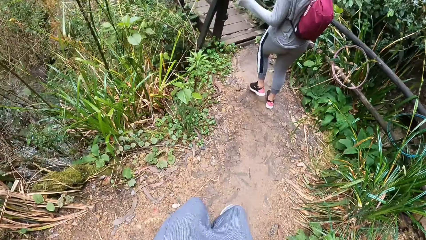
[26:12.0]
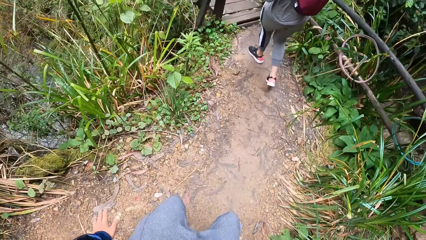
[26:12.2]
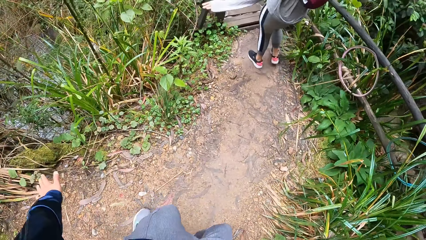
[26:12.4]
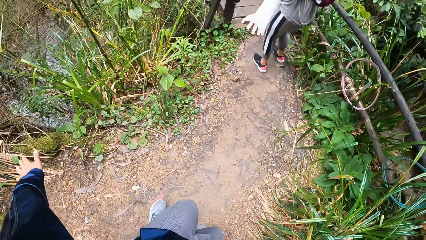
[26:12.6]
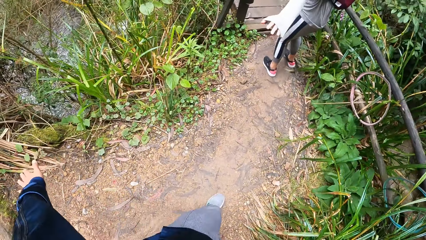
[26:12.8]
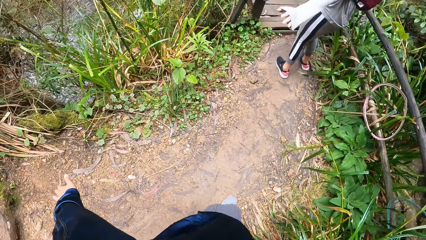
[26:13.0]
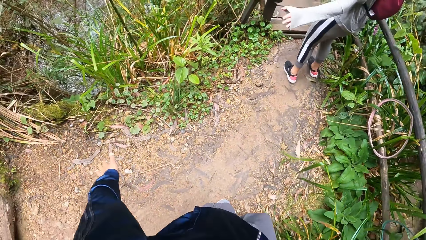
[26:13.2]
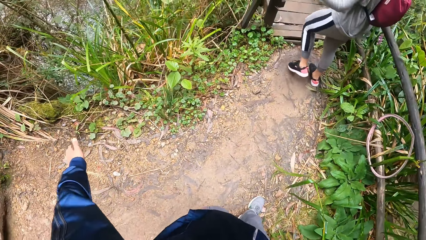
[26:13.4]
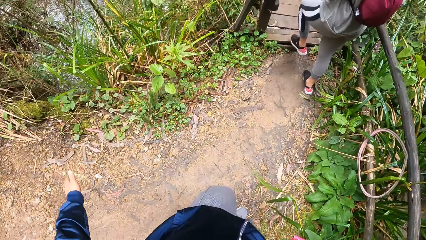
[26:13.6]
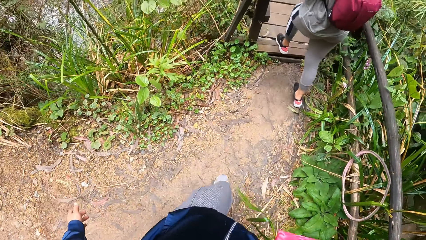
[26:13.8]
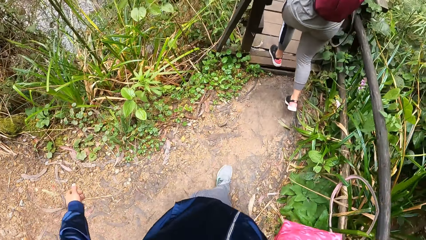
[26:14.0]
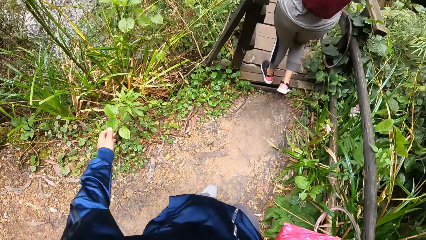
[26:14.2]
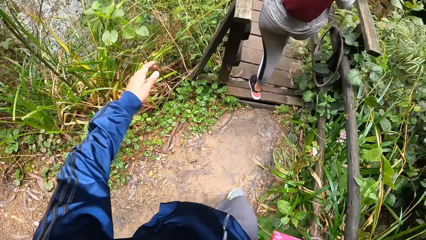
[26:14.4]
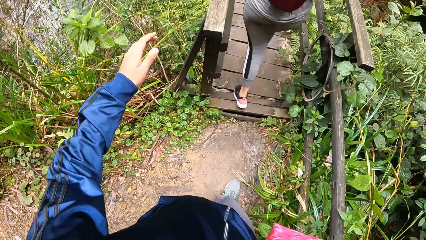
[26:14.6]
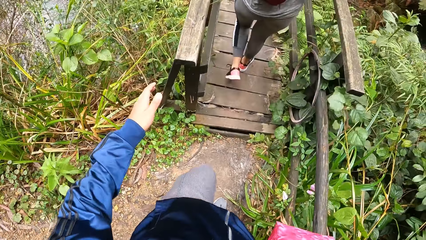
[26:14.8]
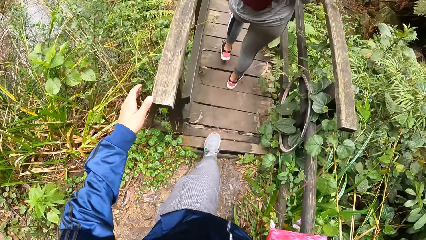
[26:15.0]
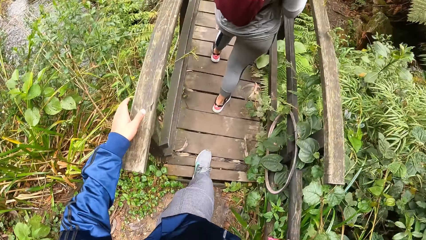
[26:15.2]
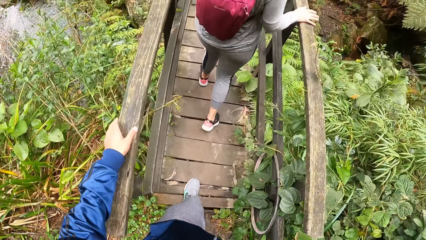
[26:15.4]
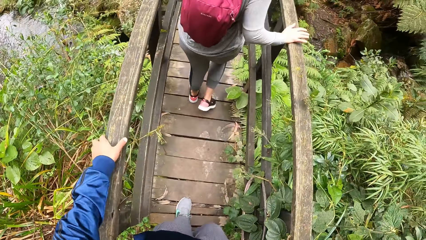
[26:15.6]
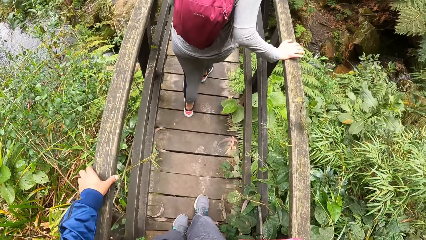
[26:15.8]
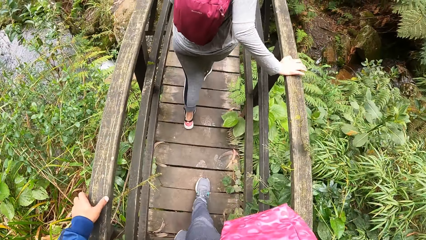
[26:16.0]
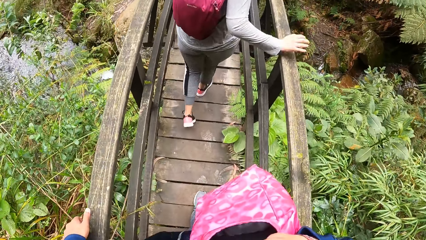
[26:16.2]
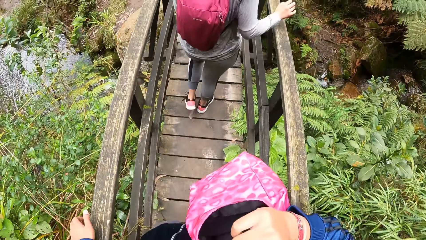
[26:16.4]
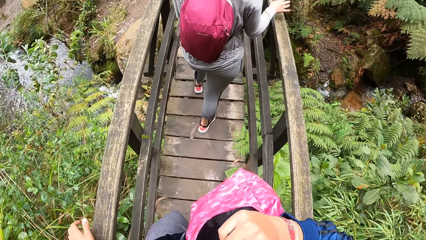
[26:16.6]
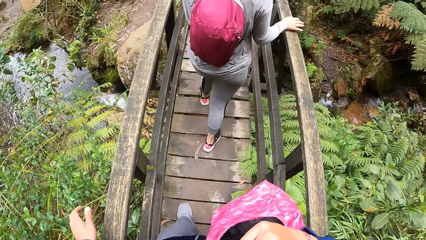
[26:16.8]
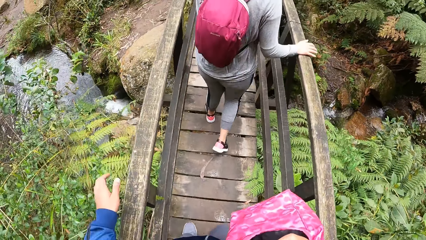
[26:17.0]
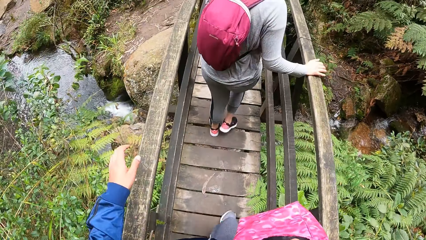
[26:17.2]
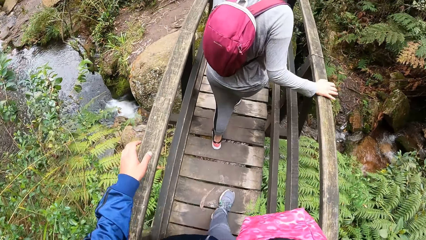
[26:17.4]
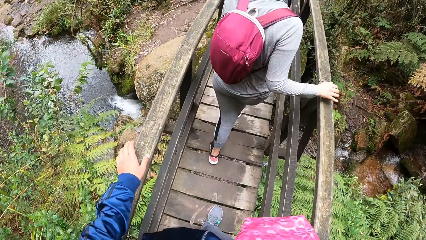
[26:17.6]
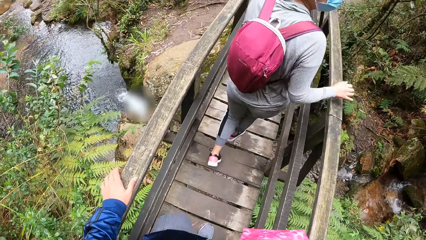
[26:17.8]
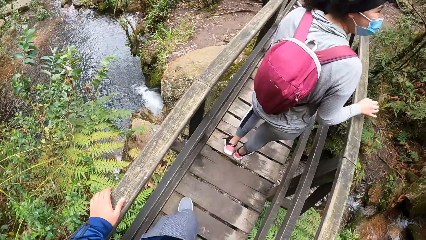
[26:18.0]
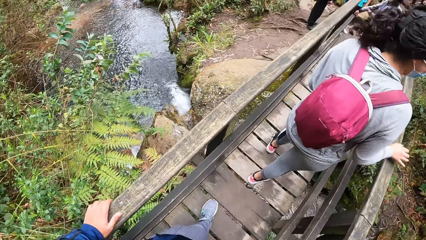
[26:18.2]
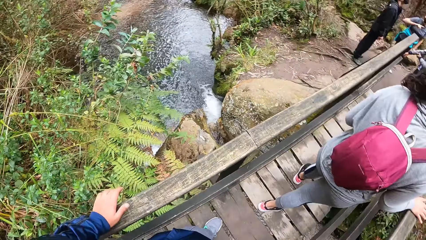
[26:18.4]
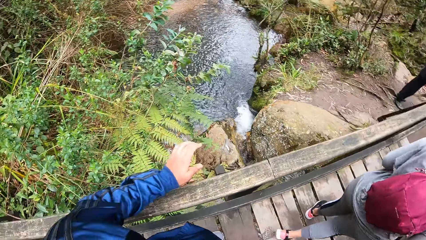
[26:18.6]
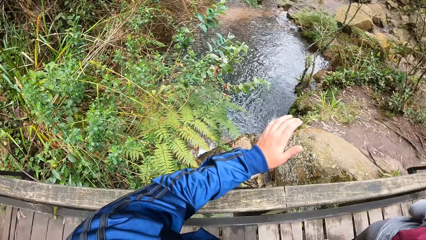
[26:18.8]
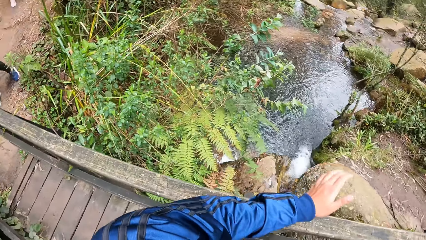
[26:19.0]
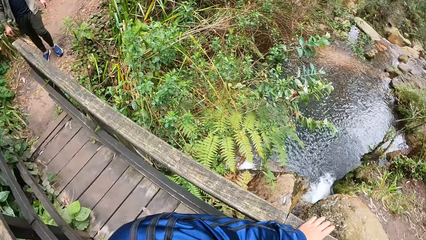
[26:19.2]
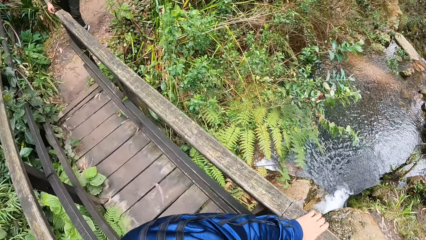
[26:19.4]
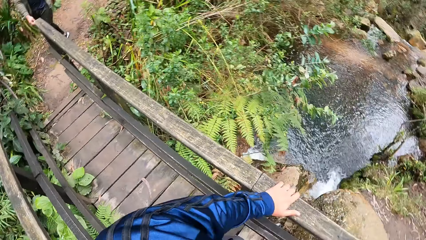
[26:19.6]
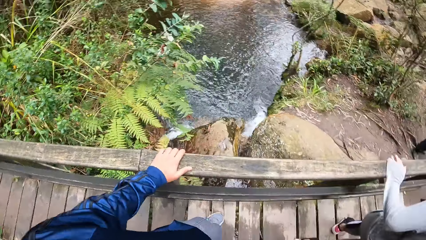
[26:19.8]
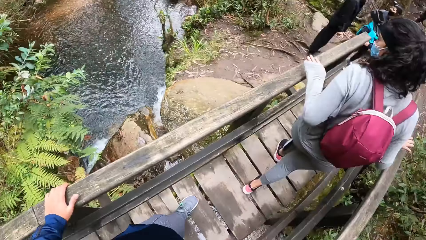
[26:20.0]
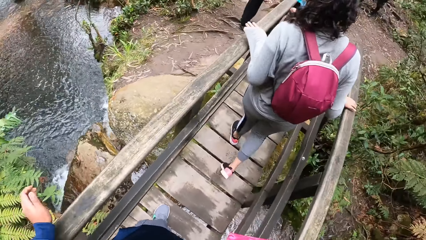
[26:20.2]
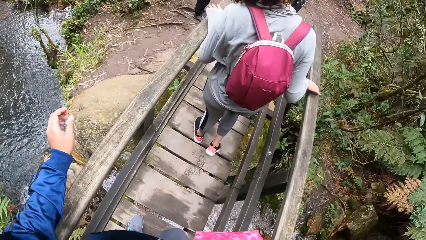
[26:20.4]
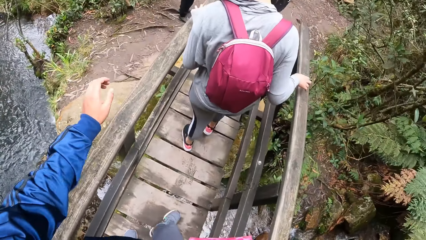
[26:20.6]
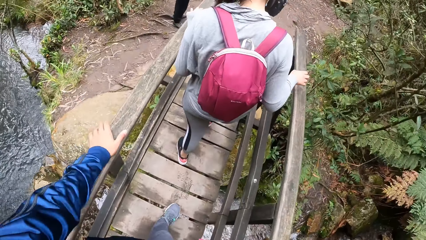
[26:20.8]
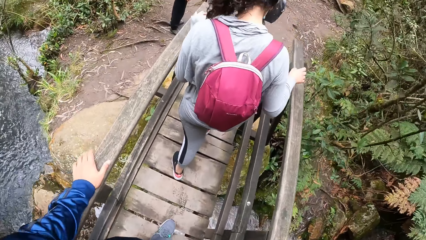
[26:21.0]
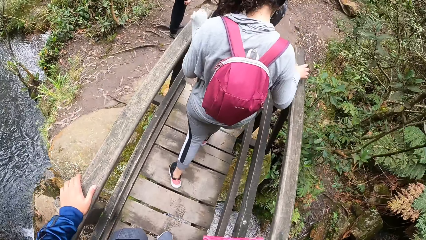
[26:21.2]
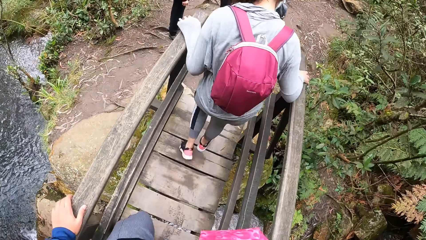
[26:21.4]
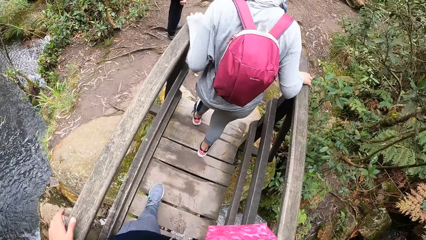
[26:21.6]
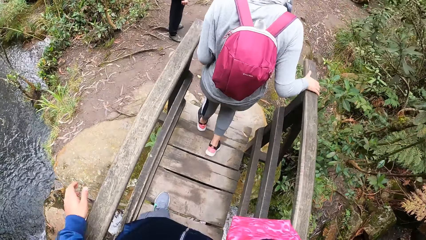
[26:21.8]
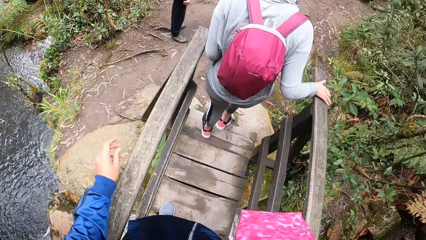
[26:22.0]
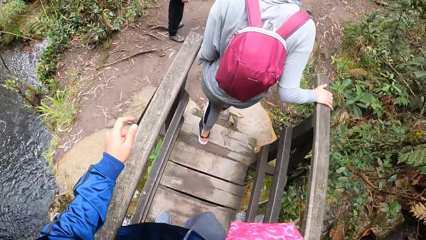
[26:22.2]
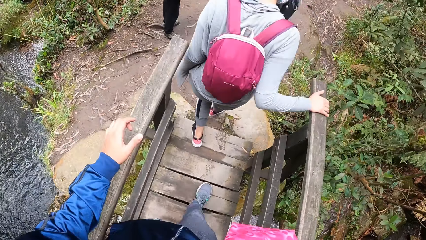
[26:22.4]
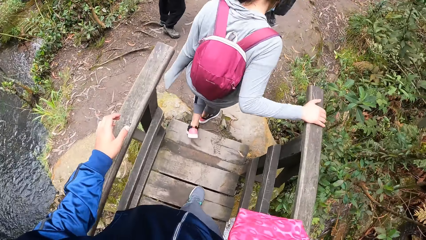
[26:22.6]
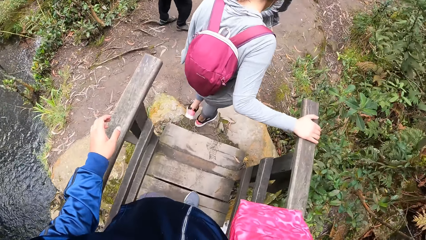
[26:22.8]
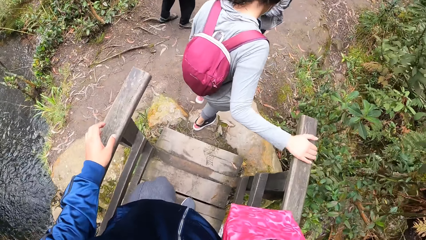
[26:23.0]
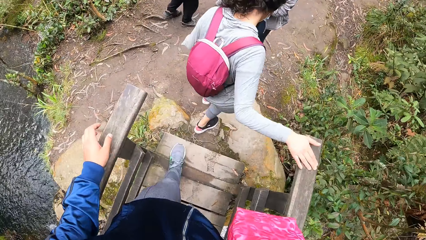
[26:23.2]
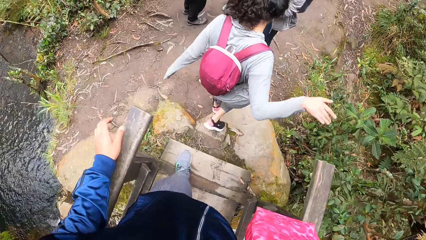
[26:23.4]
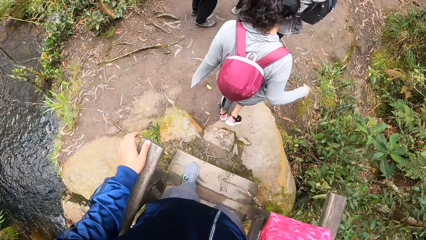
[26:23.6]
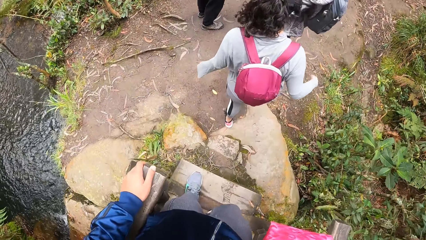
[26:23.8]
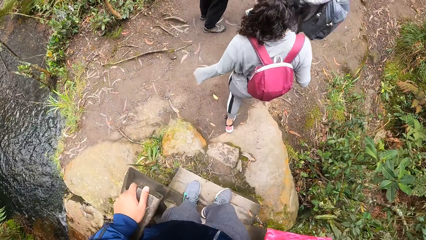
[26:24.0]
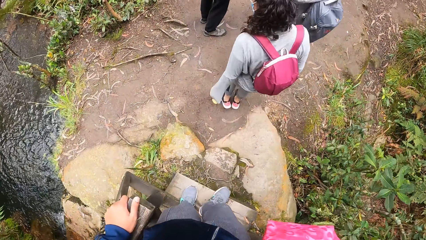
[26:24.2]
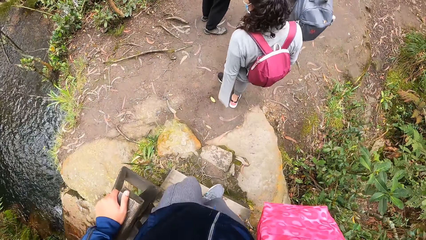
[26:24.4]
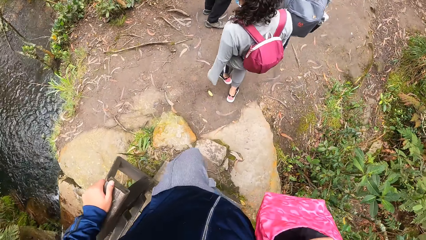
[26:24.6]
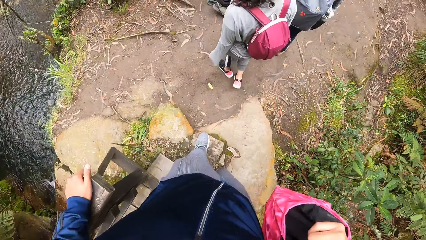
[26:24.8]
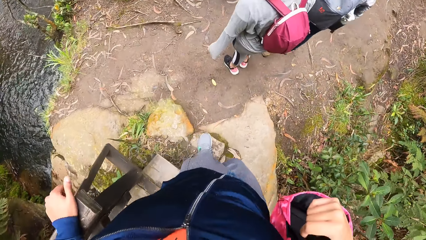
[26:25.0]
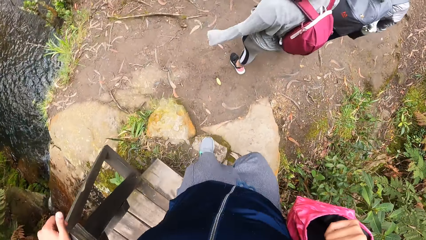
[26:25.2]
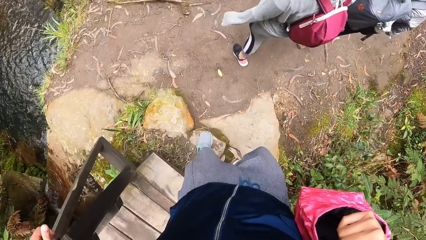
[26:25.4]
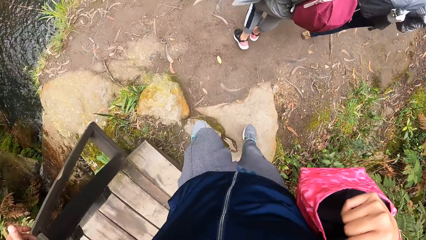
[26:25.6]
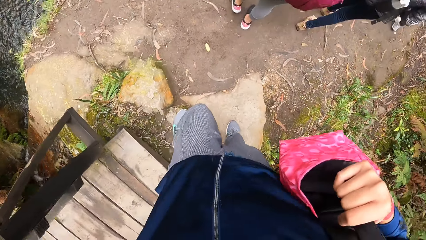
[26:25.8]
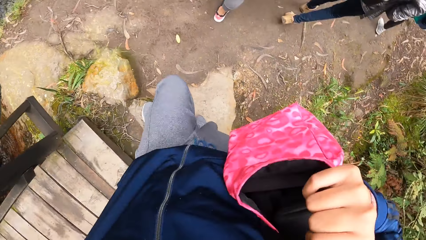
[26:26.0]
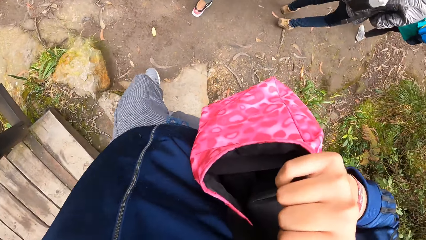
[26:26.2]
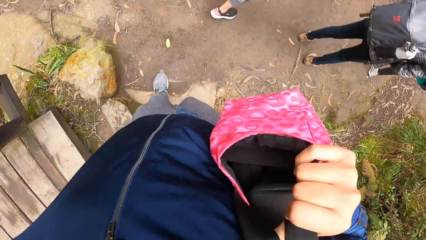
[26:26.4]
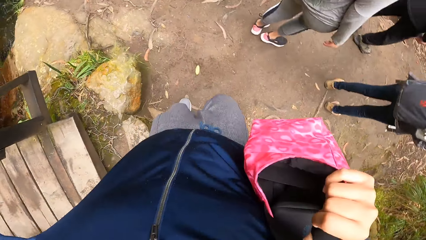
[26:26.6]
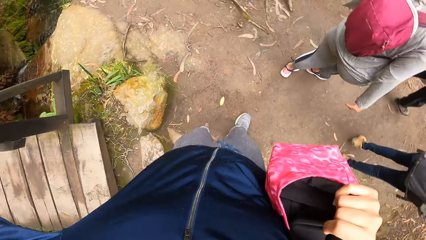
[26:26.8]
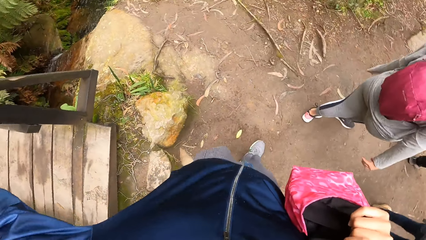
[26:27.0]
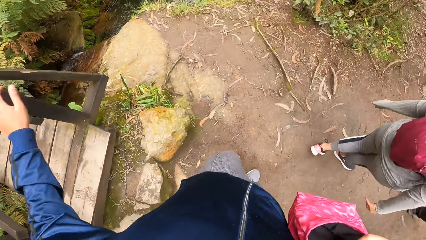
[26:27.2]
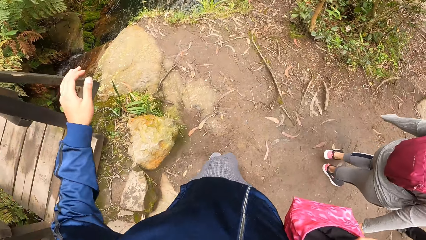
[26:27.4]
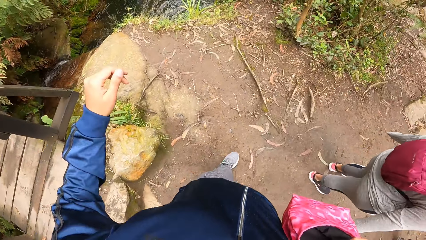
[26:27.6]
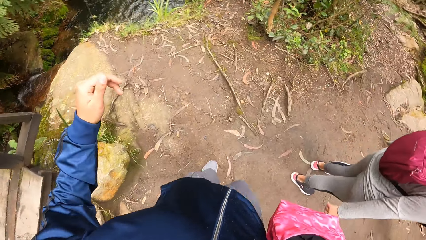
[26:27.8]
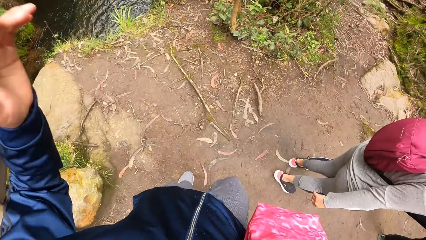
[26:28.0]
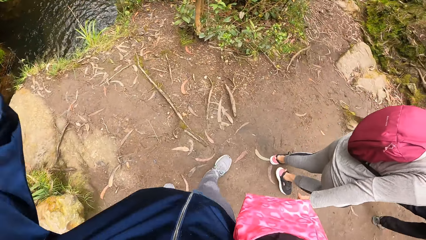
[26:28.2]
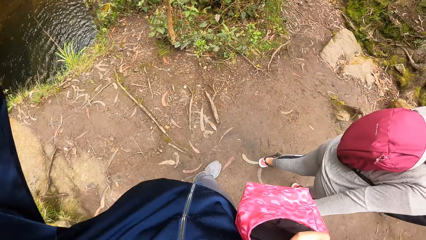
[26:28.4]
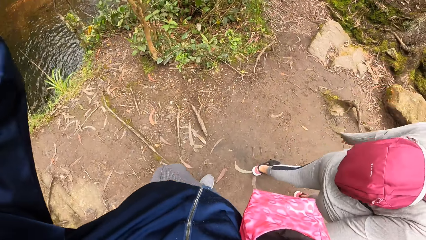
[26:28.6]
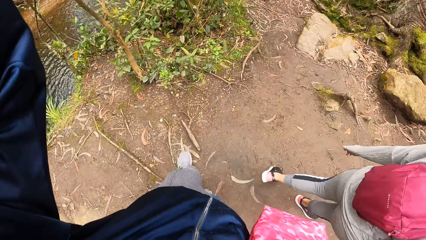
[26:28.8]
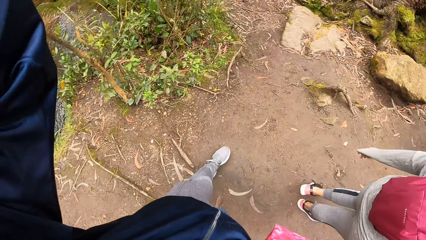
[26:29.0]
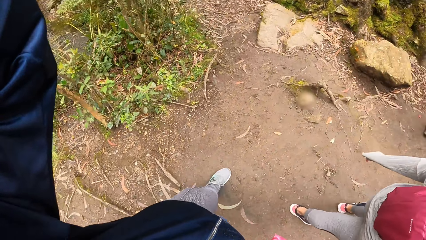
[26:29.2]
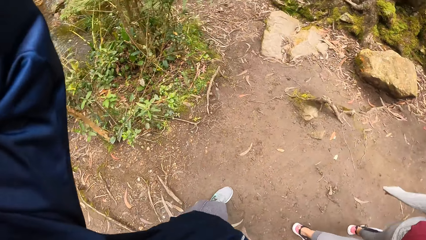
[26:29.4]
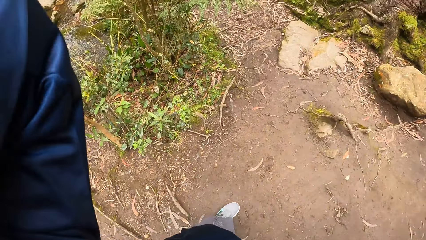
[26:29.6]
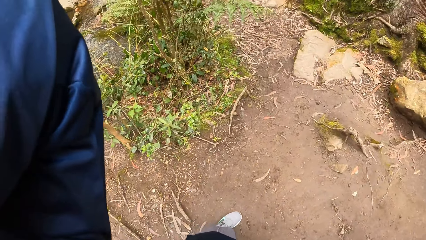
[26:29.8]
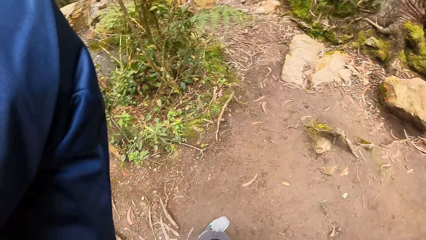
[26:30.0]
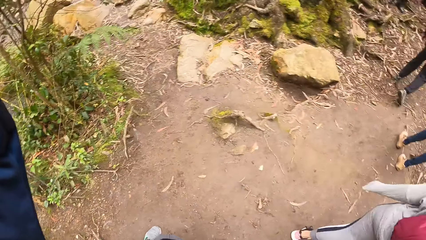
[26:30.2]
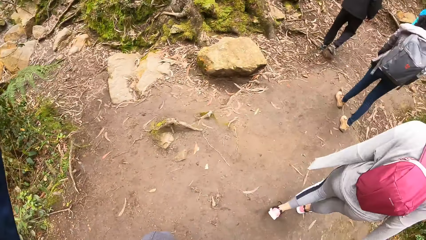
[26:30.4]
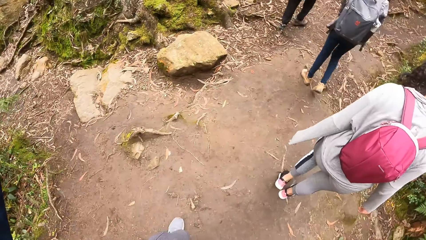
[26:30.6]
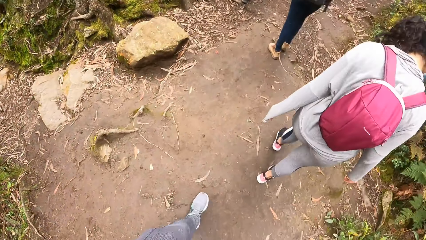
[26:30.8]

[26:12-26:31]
A lady walks on the wood path. The camera wearer holds a rail with his left hand. He walks on the wood path. The lady walks on the mountain. The camera wearer walks on the mountain. He fixes the camera.
